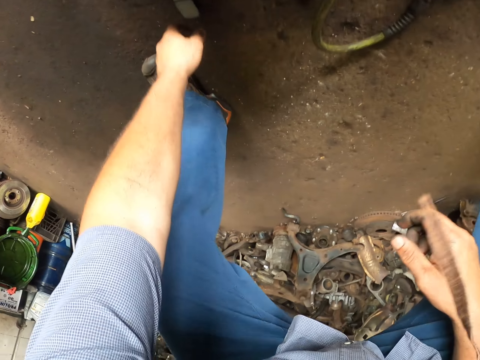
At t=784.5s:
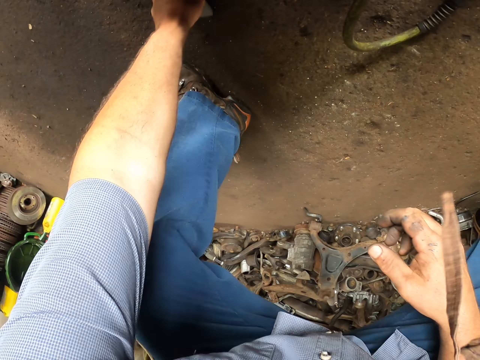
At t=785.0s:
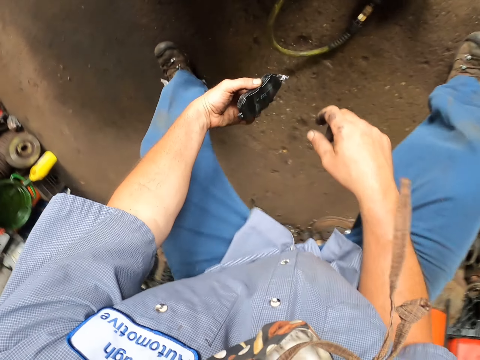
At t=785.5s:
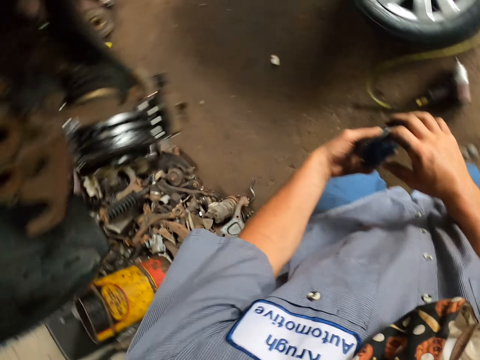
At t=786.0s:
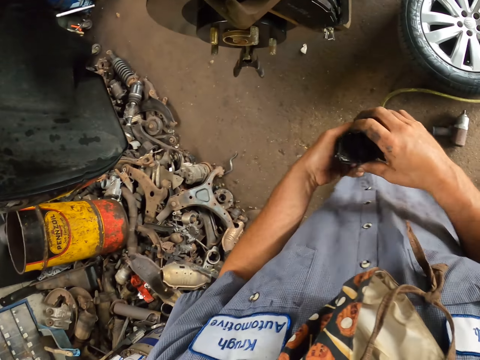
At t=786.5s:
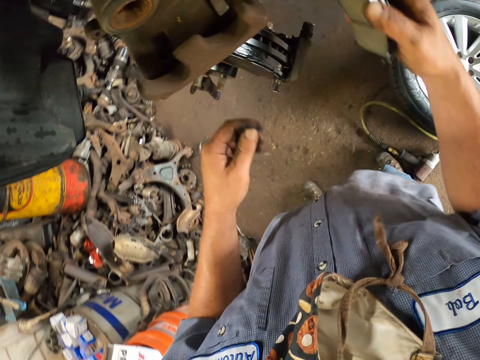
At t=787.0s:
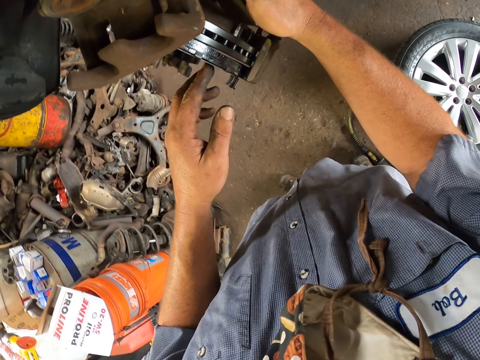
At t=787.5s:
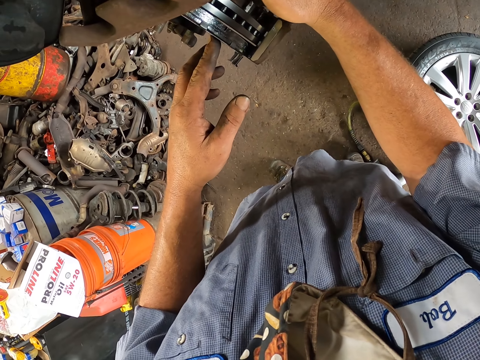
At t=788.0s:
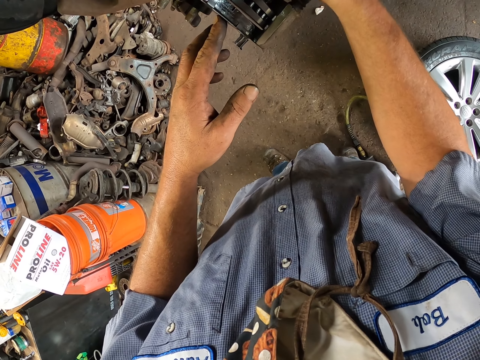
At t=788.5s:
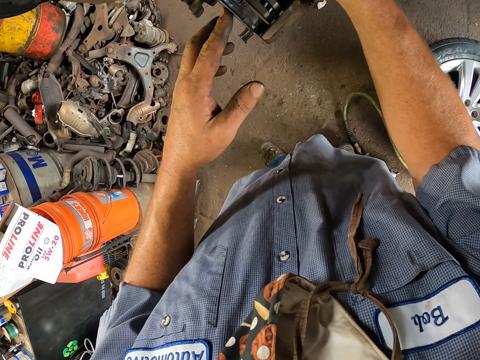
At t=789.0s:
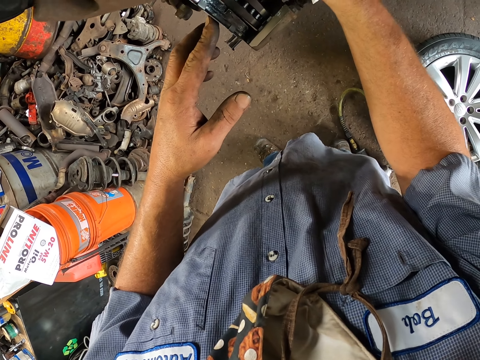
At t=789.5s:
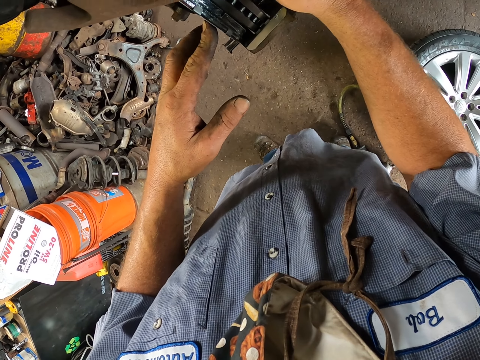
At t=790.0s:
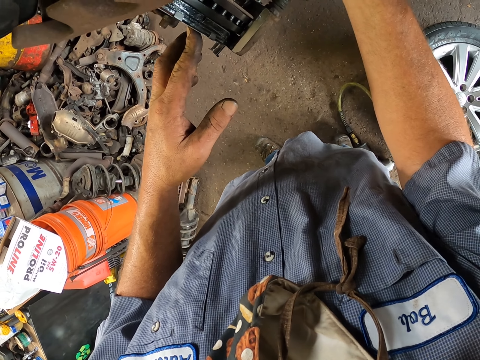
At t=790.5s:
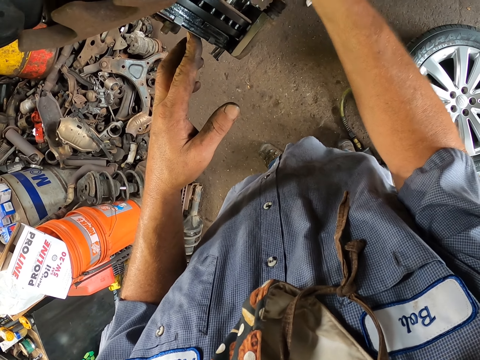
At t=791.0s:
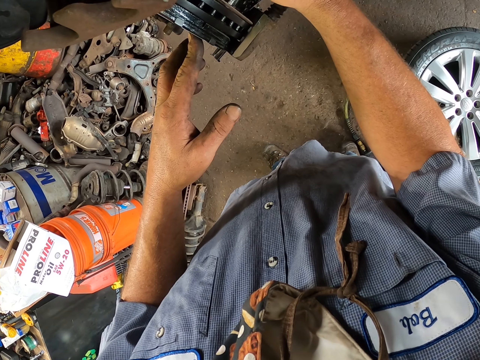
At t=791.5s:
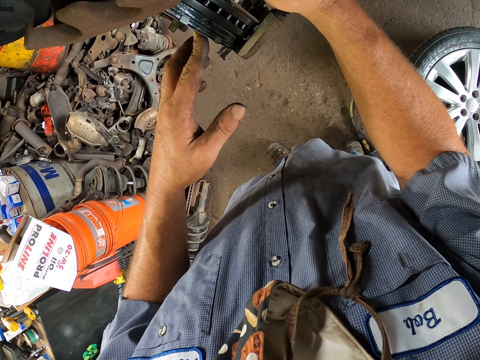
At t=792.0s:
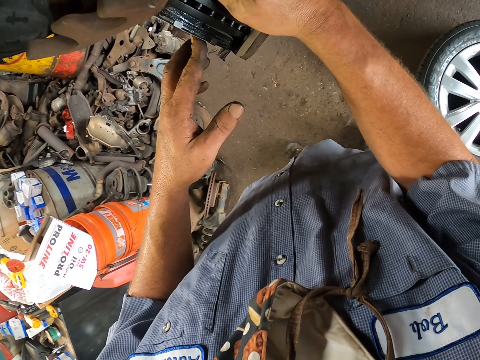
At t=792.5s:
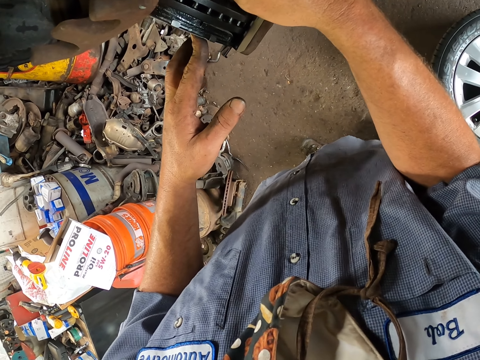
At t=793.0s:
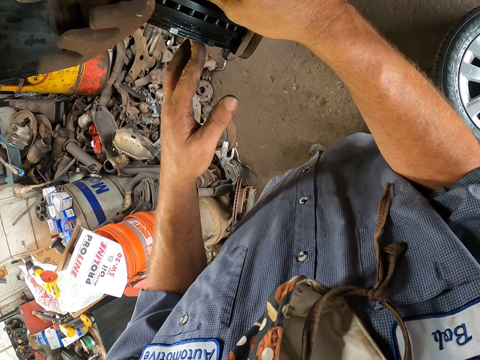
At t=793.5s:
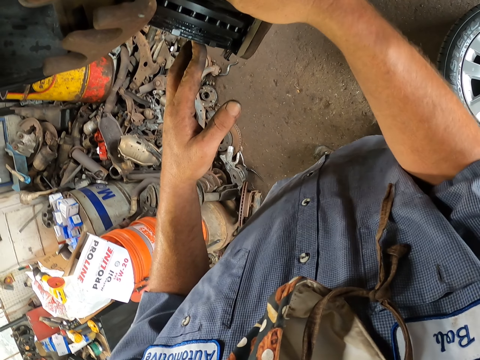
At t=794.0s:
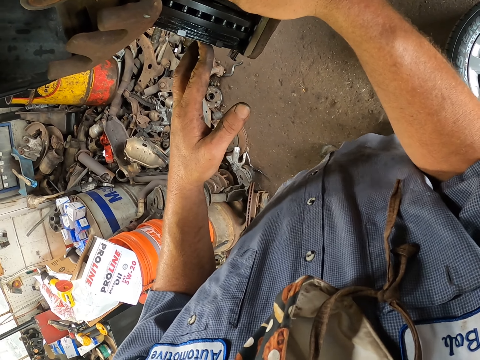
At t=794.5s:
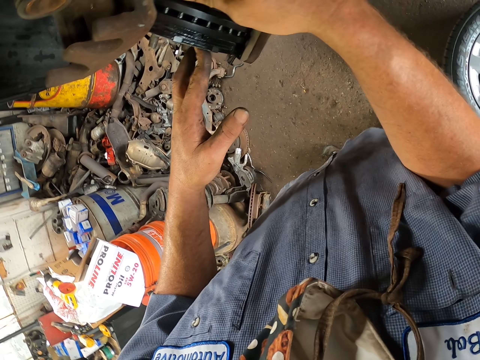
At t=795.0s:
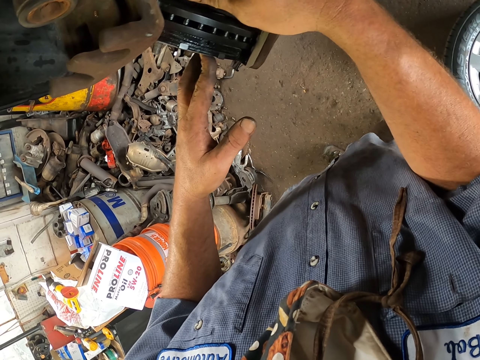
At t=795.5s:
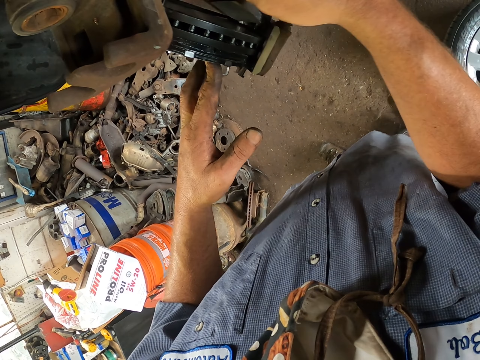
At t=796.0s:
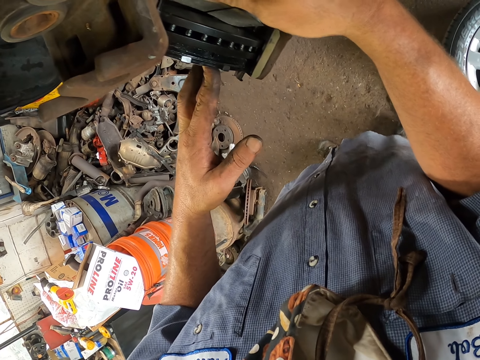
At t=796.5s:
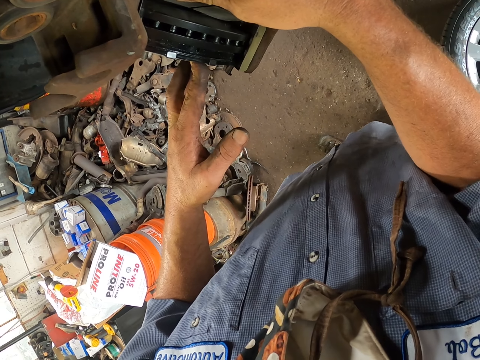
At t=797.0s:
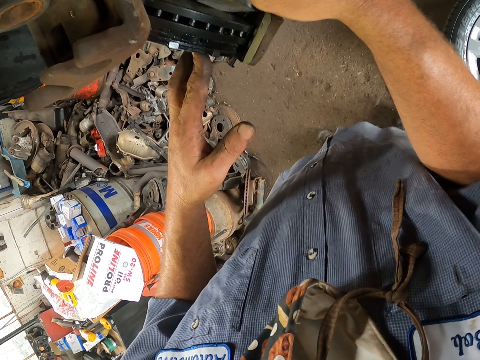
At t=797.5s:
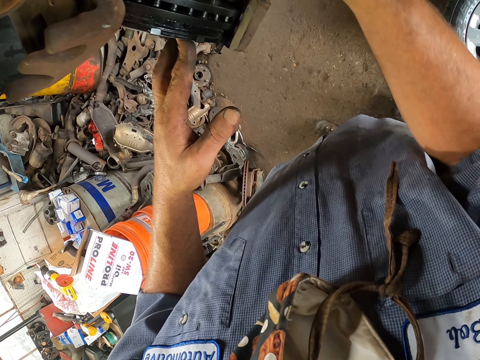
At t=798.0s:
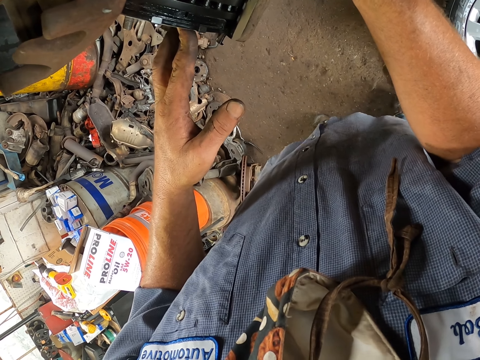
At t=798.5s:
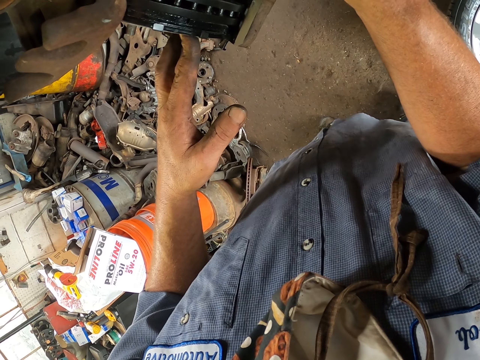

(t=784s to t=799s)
The camera wearer picks up a brake pad. They fix the brake pad on the wheel hub.

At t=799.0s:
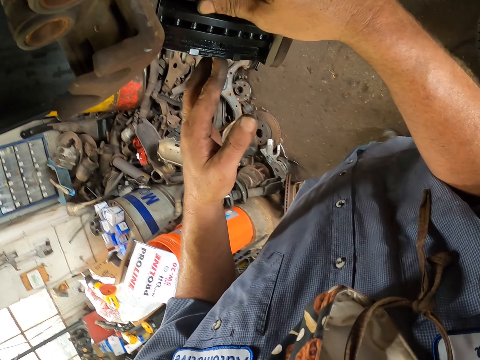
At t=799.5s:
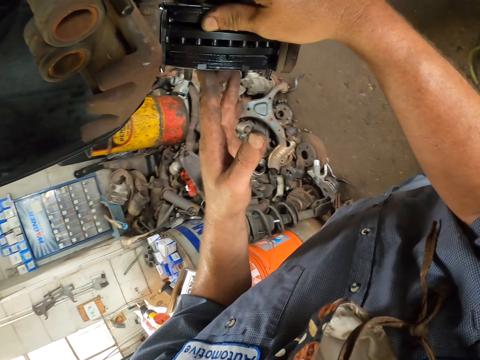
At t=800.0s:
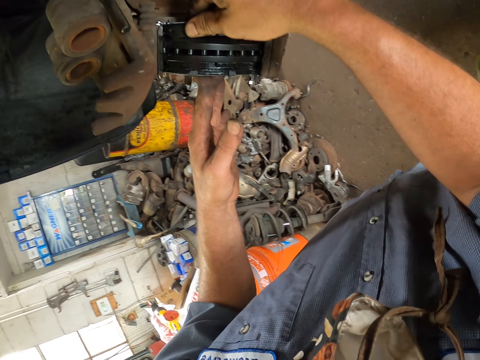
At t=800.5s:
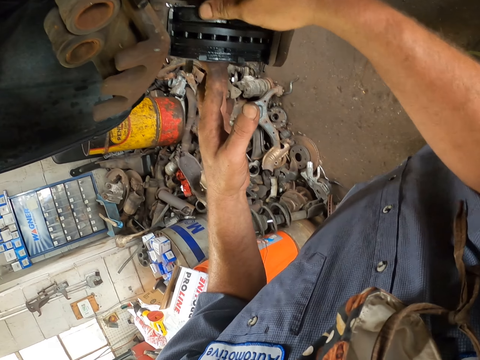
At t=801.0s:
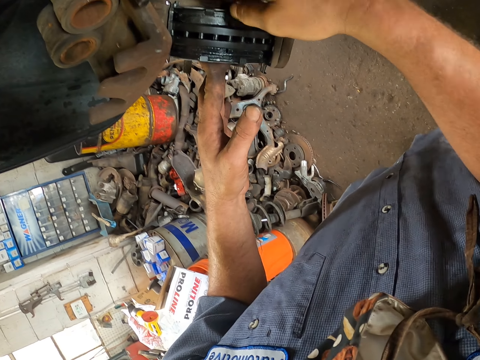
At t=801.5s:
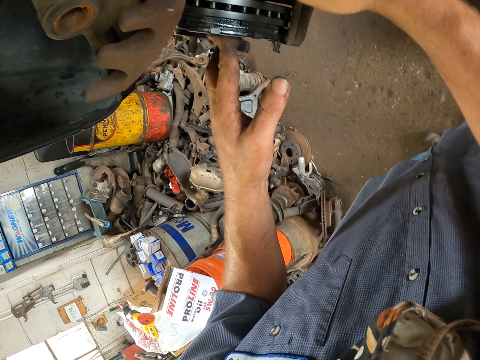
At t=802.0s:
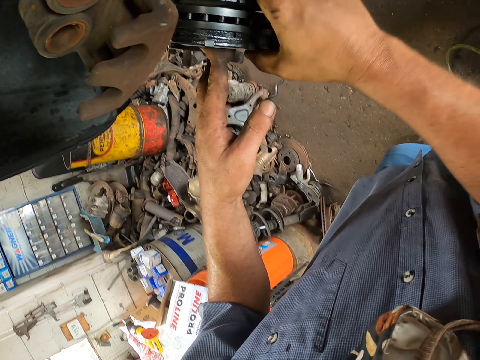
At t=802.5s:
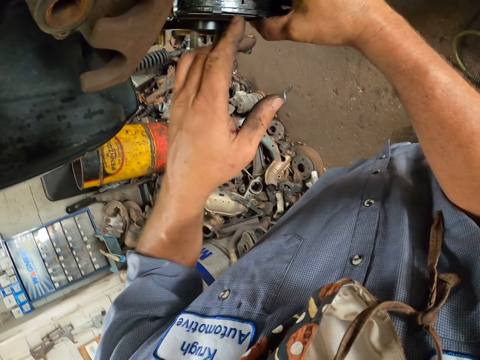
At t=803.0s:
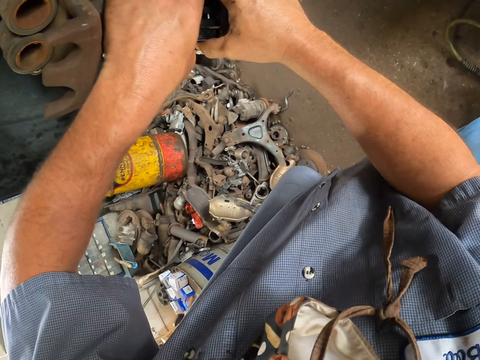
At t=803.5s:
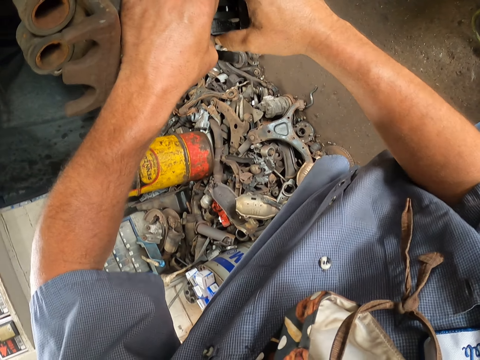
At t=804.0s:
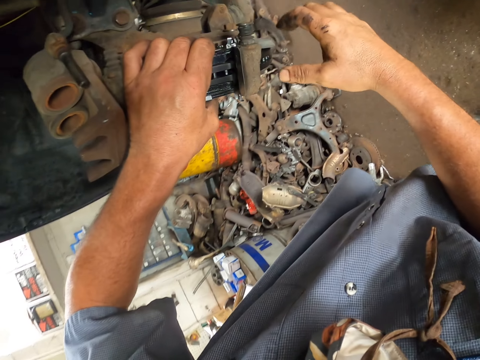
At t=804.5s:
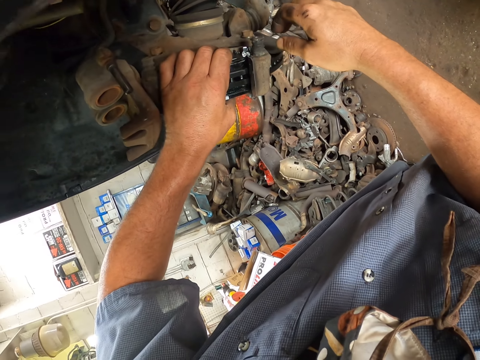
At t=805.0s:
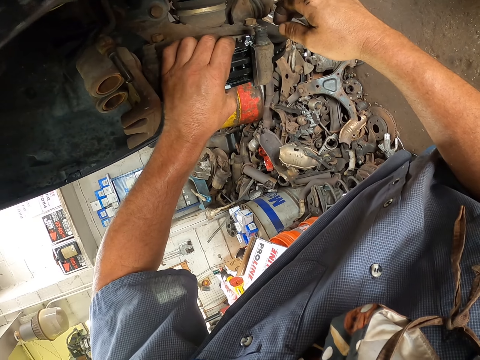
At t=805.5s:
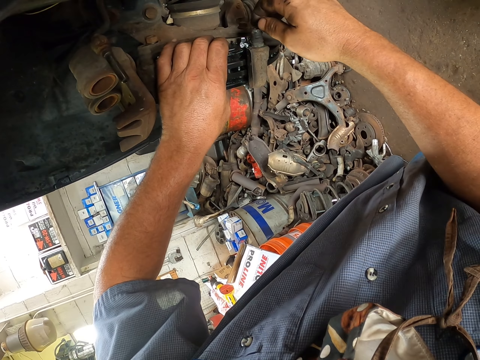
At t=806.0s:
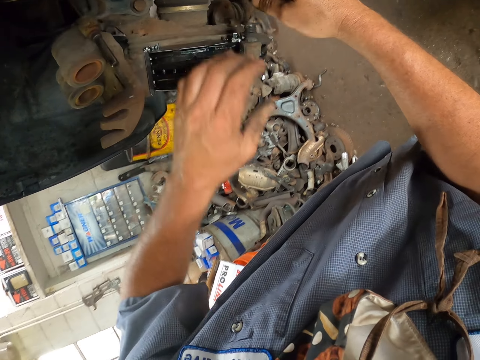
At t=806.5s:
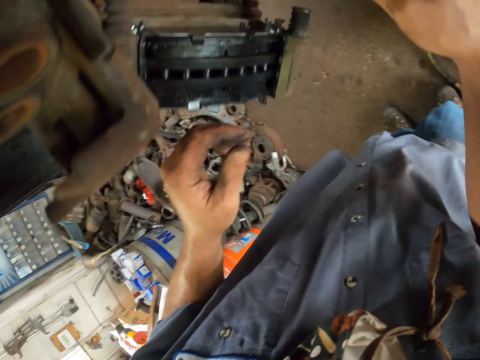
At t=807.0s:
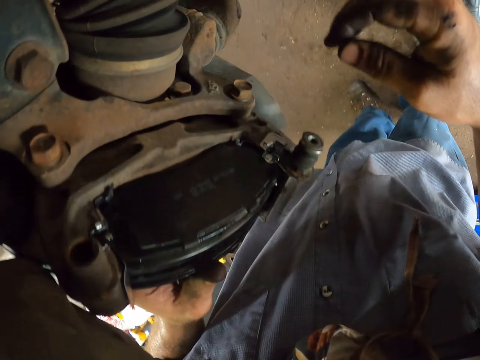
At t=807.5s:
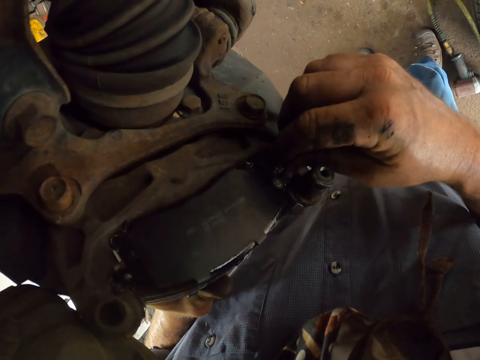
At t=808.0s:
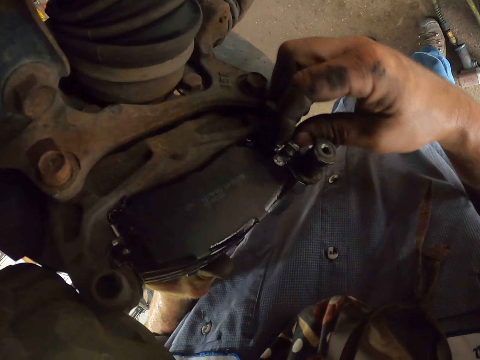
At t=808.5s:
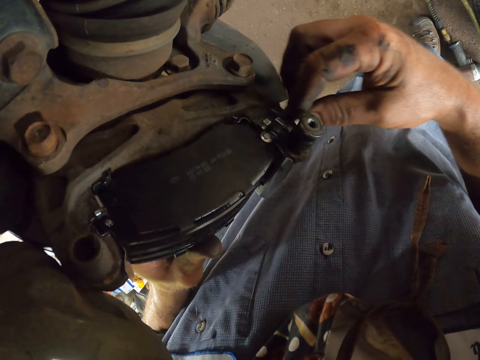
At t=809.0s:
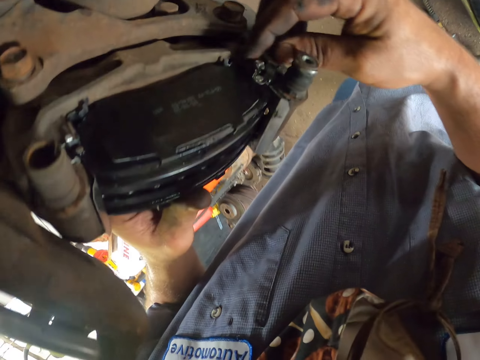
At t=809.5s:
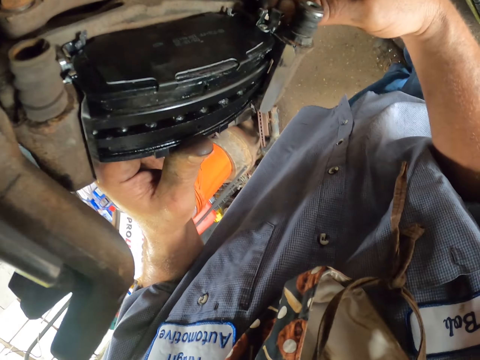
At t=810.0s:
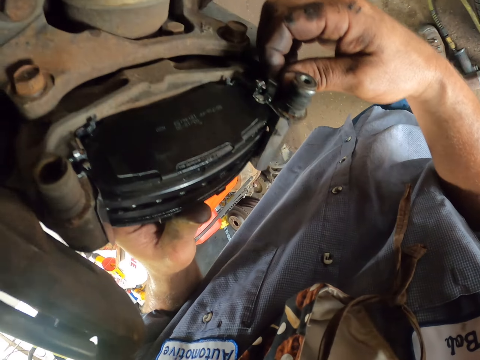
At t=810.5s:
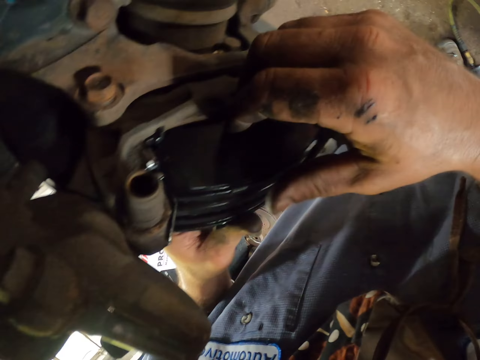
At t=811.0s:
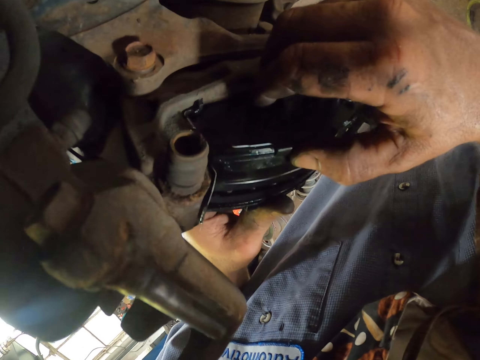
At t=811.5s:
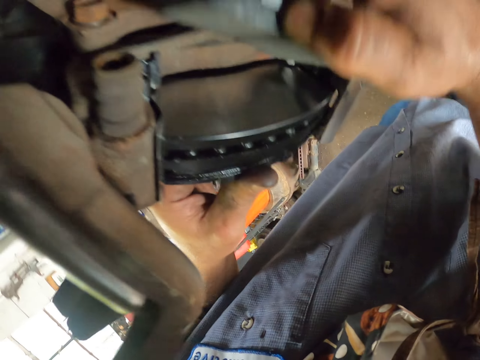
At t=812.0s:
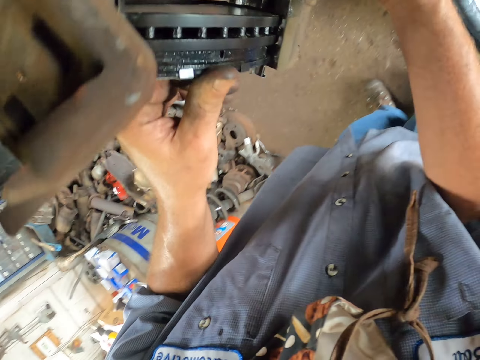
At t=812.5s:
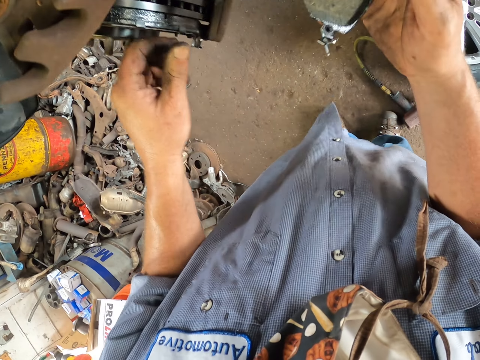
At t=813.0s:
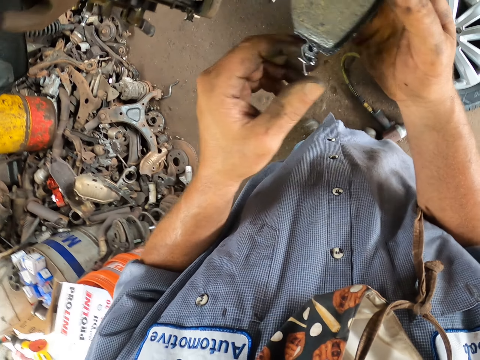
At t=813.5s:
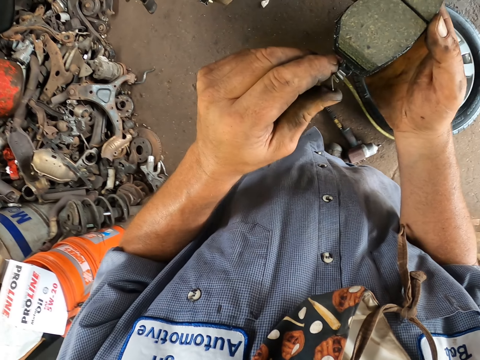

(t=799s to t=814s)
The camera wearer looks at the brake pad. They adjust the engine pad. They touch something. They remove the brake pad on the wheel hub.
